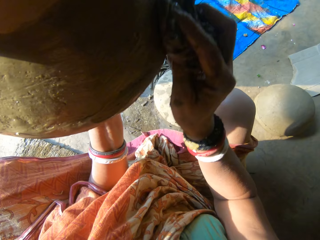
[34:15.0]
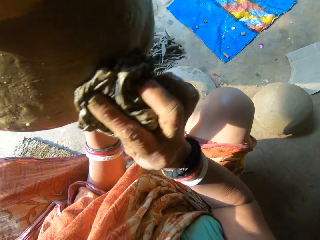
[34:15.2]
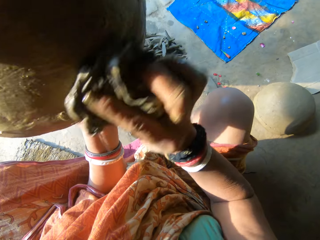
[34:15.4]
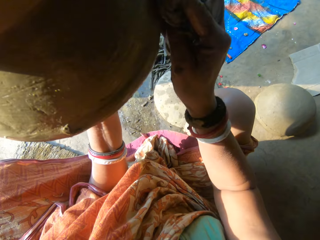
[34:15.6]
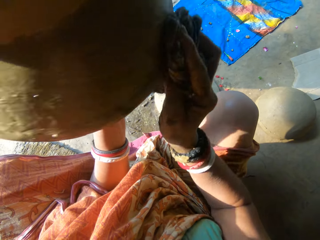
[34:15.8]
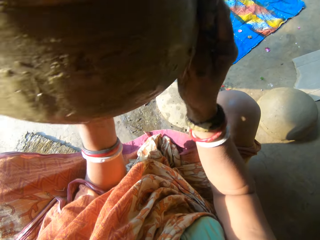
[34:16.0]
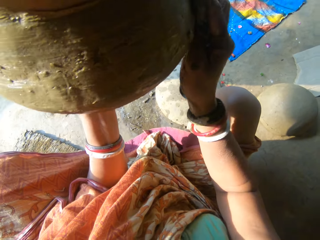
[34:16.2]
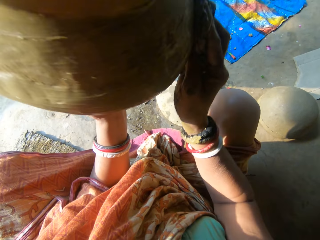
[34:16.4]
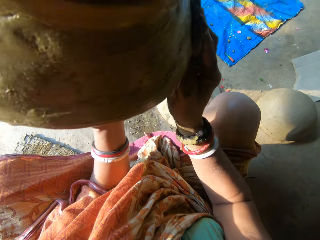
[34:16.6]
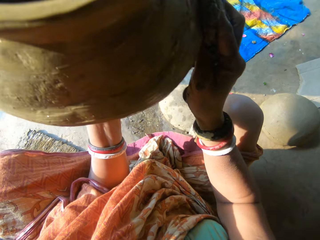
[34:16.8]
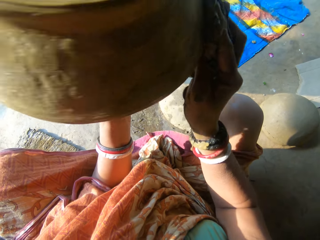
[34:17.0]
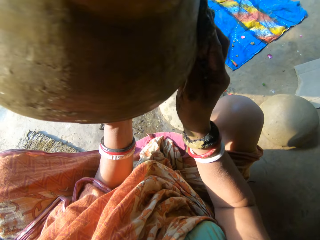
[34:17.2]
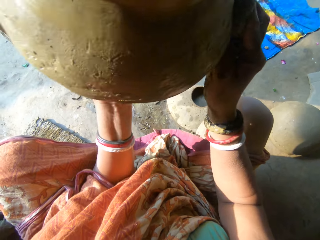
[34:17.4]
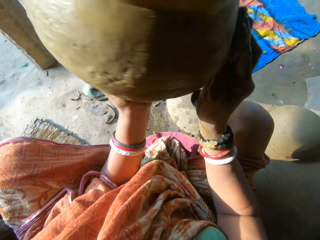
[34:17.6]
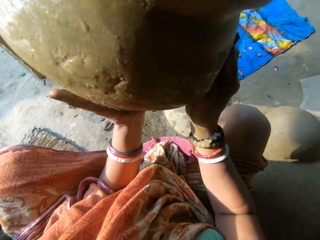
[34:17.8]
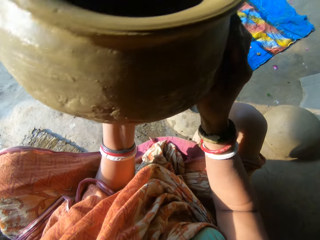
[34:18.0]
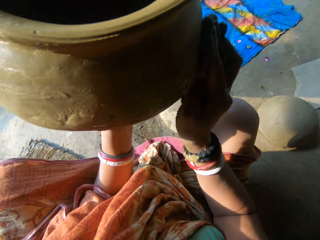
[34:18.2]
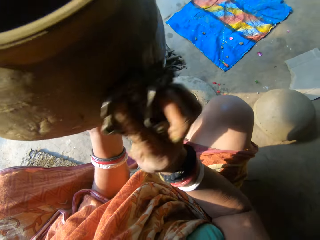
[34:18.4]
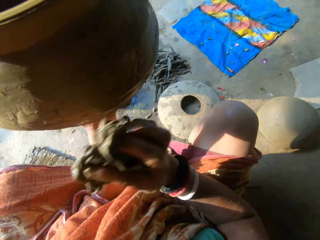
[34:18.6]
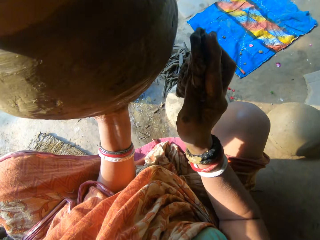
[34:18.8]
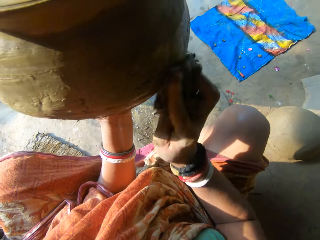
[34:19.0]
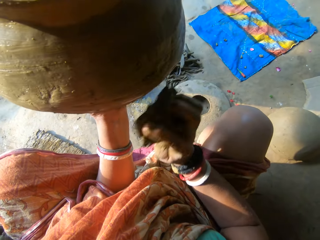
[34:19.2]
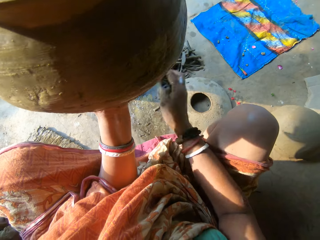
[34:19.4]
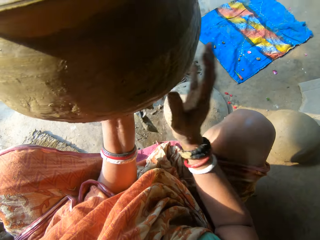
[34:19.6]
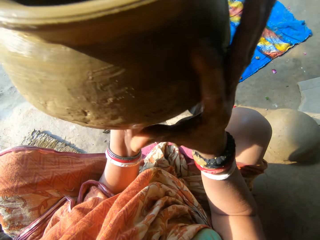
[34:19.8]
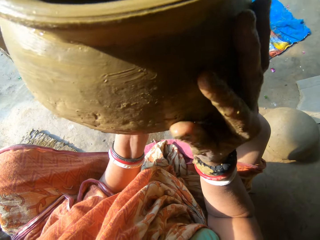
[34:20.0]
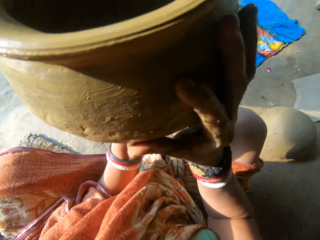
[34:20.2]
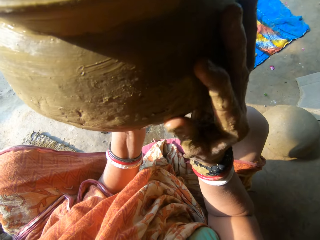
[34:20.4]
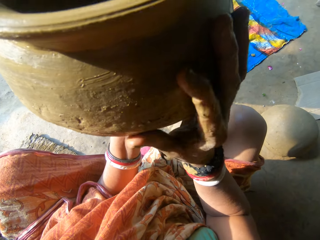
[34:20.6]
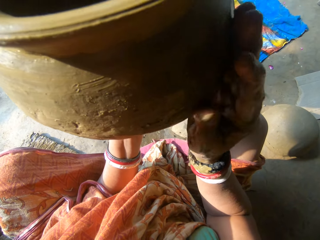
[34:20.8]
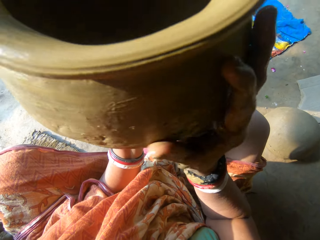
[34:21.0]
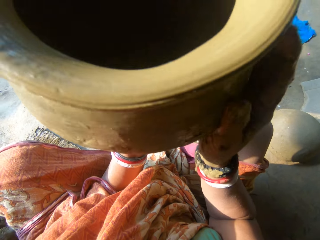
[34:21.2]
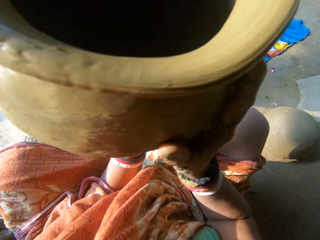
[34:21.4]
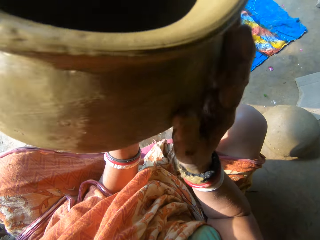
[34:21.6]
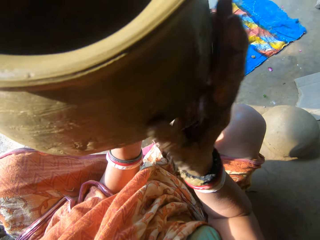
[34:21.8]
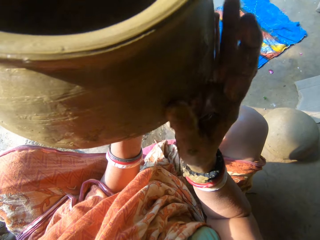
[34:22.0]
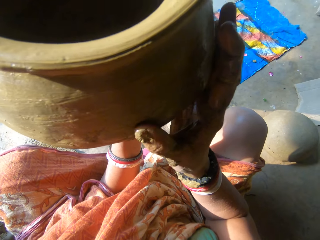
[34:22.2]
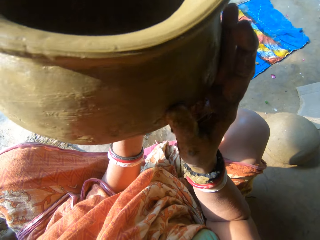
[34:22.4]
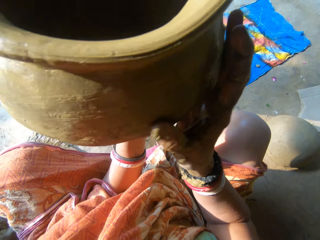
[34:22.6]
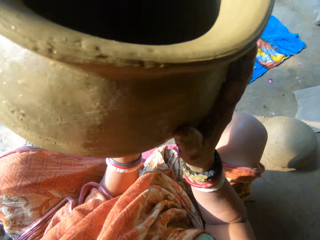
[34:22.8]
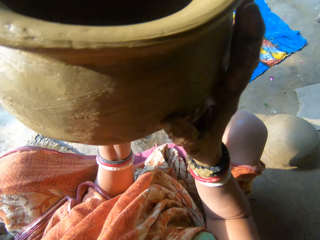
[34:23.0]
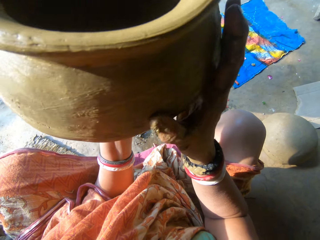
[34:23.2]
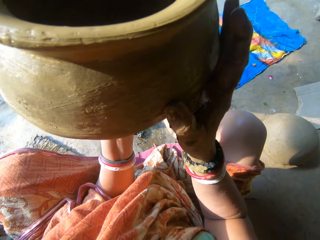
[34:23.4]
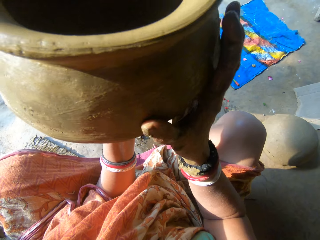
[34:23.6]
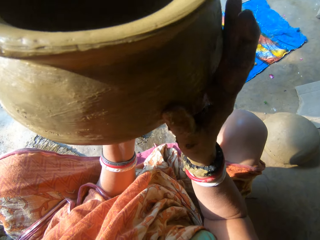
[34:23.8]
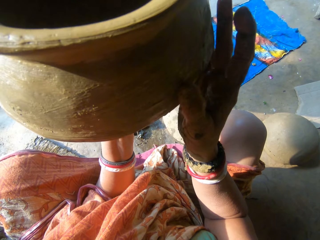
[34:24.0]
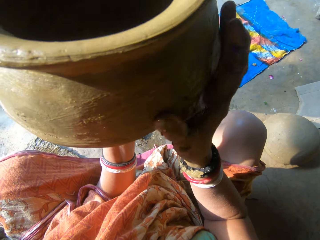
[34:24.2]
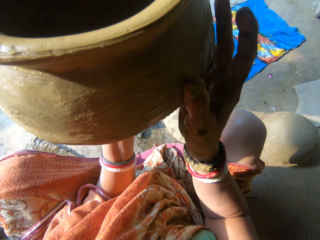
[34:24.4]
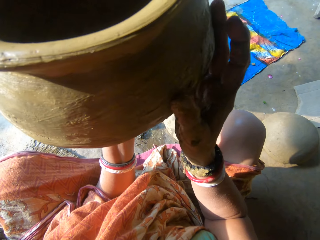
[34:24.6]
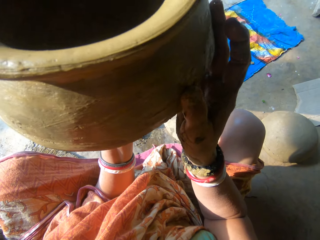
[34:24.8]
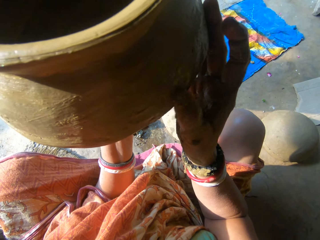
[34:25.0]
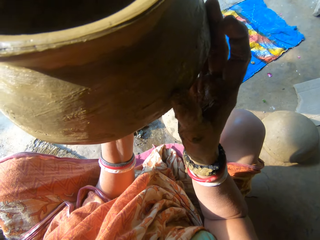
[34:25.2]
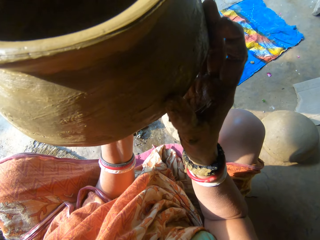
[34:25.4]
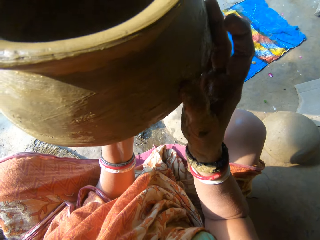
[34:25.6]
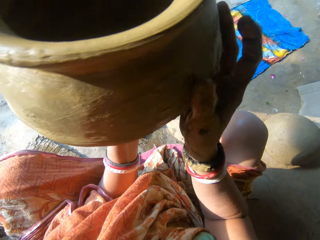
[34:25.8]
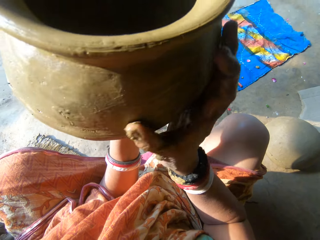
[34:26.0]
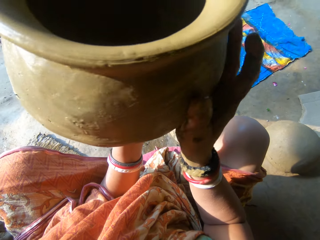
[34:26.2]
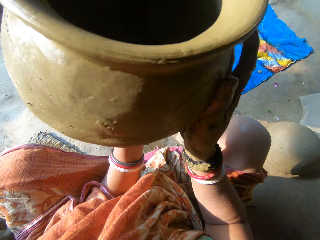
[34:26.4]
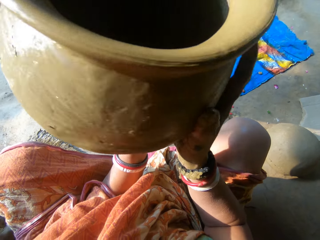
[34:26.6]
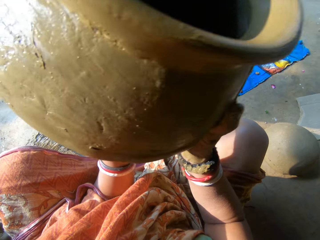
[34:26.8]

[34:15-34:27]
The camera wearer drops the cloth on the floor. She smoothens the outside of the ceramic clay with her right hand.

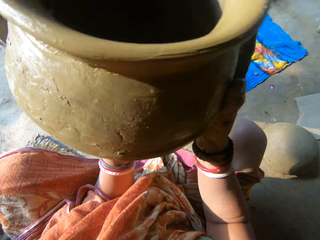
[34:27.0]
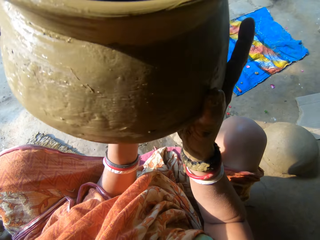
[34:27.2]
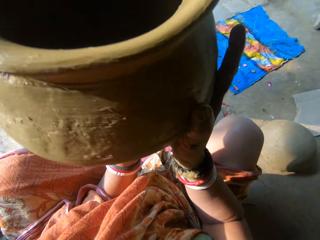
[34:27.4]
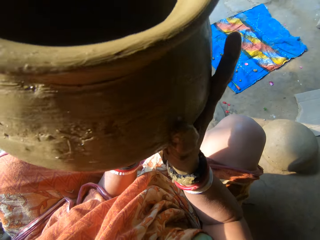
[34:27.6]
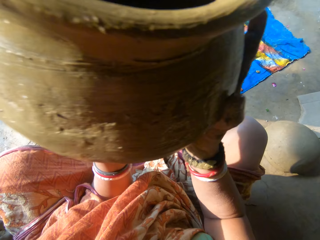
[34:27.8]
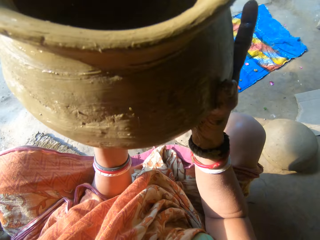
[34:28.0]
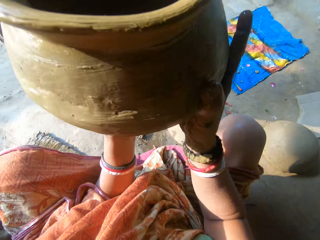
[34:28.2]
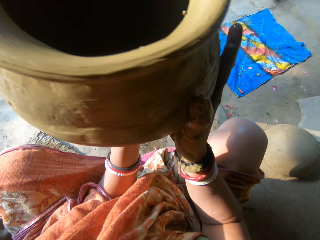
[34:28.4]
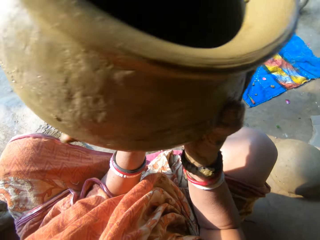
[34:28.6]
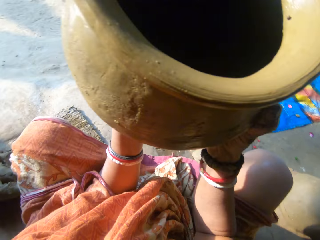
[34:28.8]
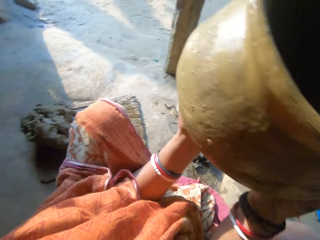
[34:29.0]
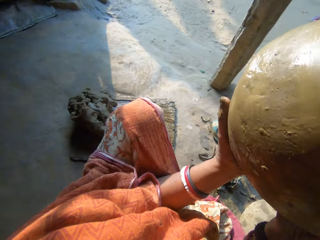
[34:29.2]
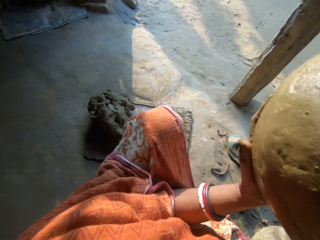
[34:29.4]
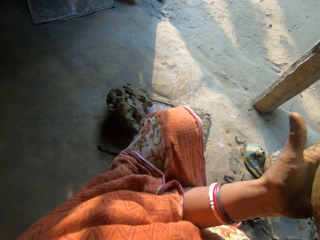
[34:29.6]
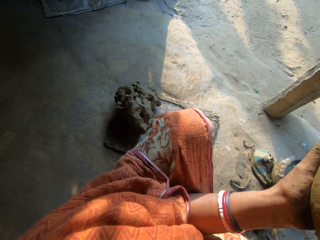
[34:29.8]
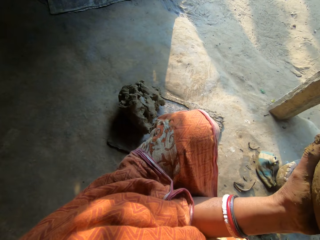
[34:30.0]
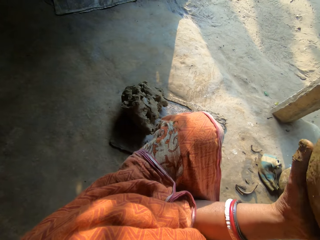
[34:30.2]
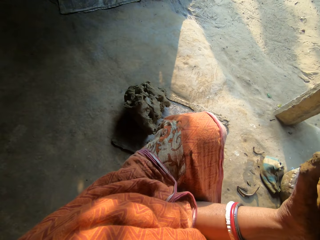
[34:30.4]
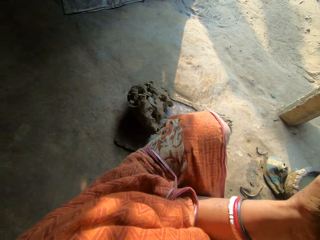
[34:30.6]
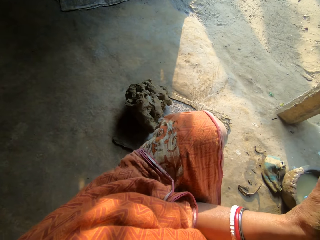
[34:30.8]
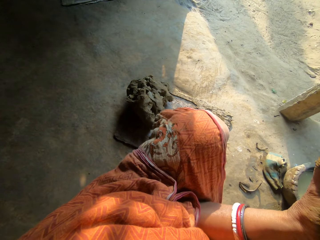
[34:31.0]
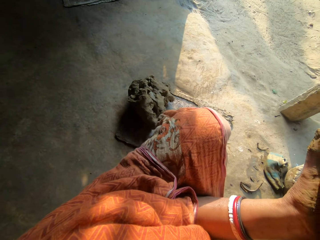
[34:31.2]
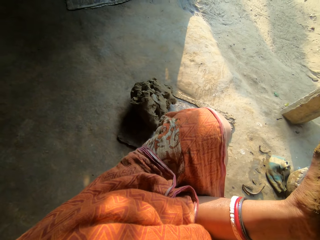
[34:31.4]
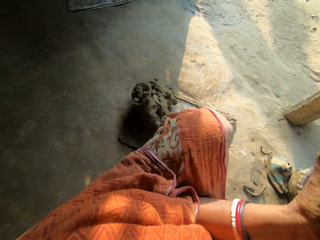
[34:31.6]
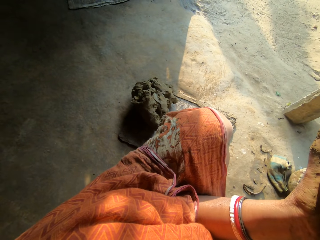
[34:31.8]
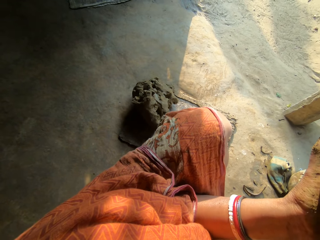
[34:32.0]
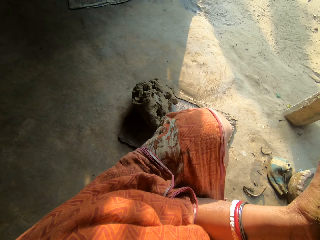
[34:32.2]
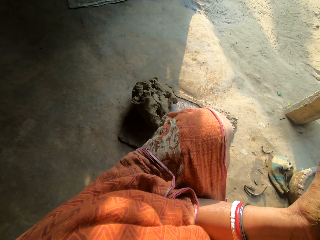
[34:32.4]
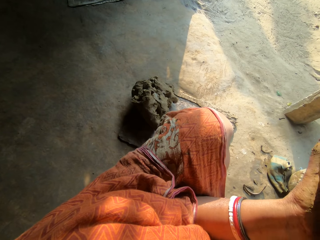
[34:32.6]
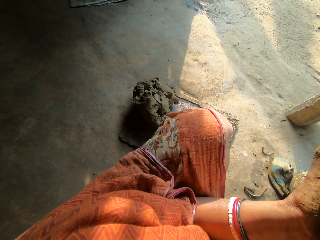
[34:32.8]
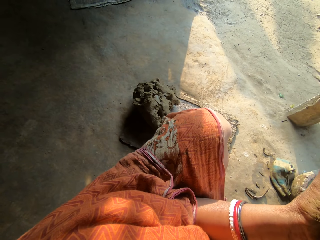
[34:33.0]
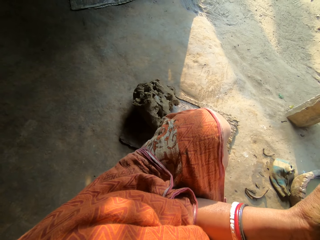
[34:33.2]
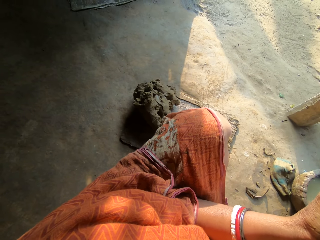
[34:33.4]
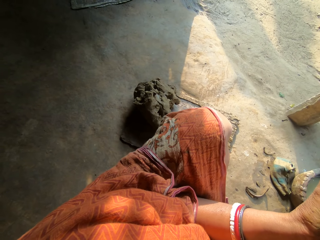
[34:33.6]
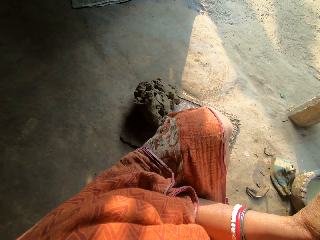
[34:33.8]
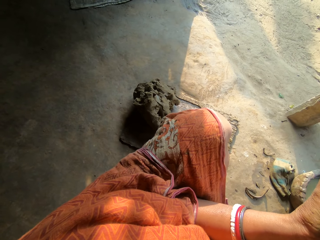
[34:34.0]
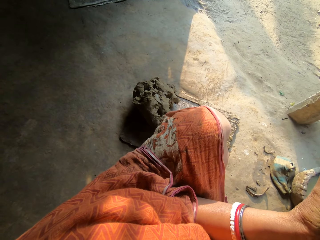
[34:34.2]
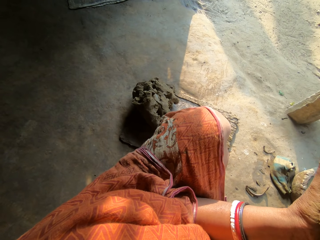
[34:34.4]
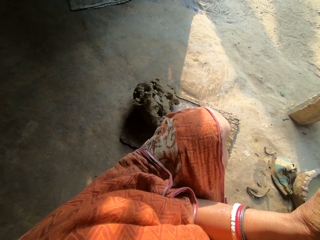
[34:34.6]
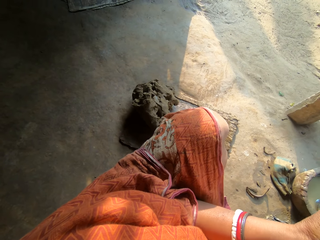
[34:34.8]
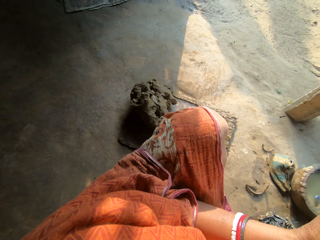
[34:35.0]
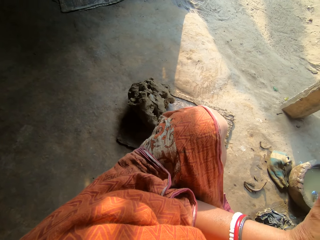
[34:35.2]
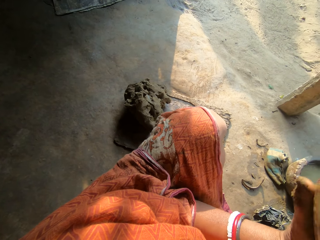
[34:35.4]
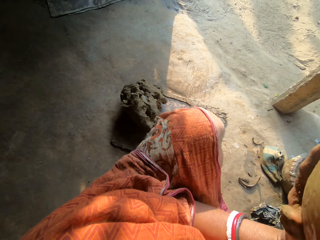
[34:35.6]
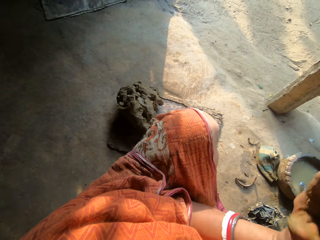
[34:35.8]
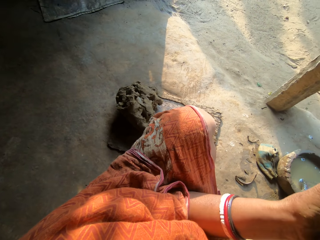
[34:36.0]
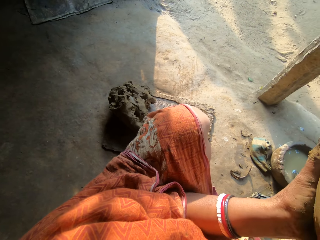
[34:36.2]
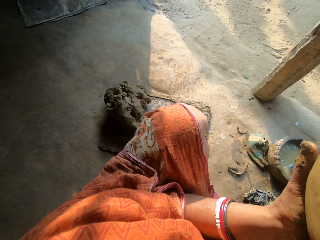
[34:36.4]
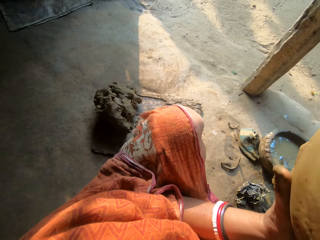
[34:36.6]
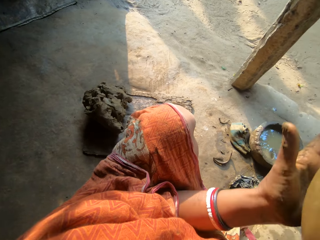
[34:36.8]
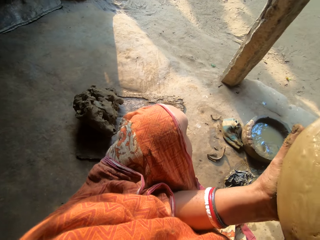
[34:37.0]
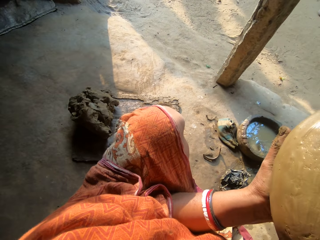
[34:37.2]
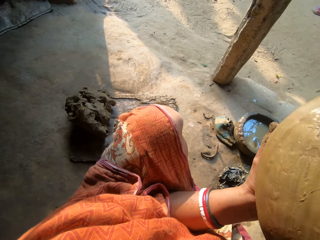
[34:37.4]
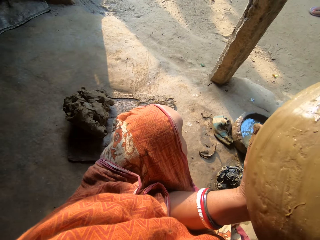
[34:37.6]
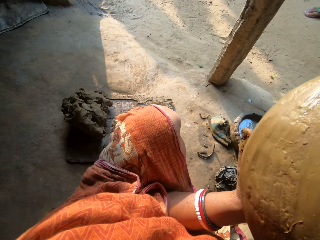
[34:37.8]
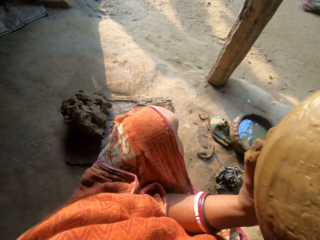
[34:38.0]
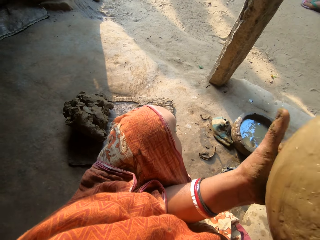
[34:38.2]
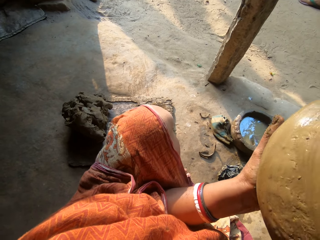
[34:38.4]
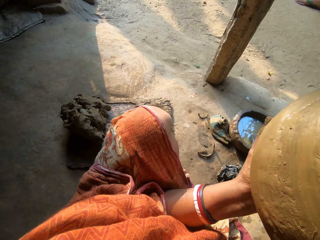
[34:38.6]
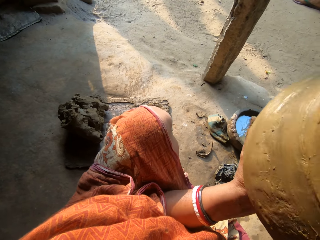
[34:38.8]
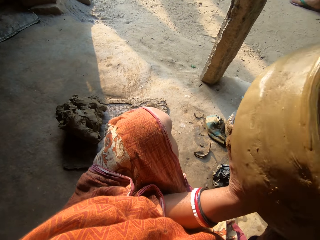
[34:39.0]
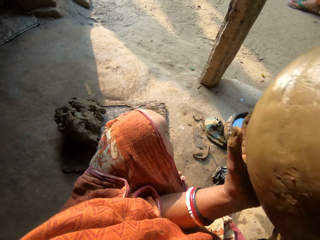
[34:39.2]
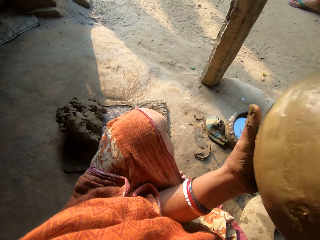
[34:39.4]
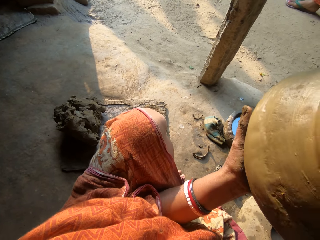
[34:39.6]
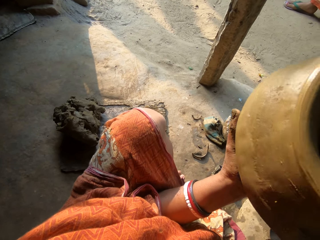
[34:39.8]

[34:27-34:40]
A person stands in front of the camera wearer.
